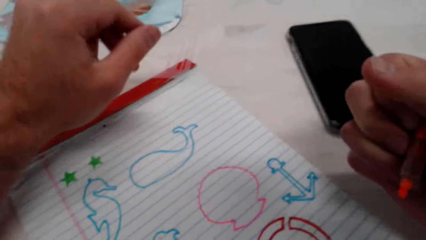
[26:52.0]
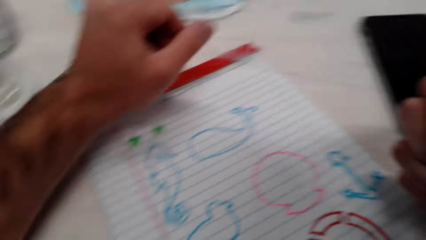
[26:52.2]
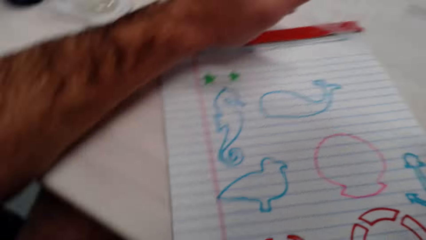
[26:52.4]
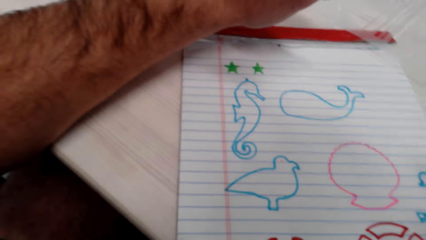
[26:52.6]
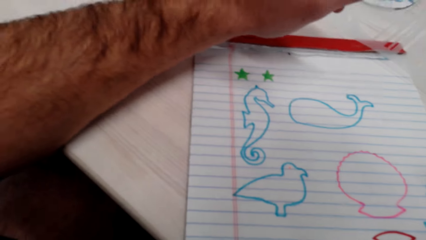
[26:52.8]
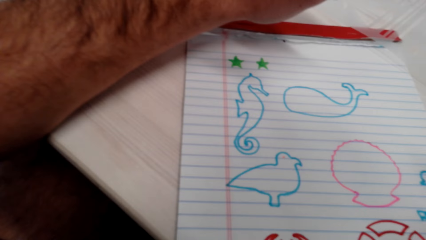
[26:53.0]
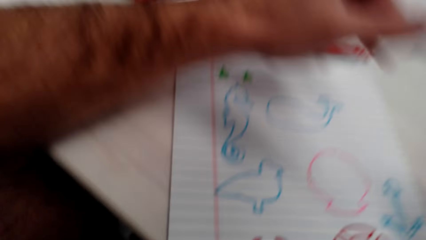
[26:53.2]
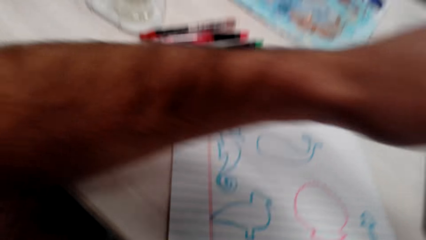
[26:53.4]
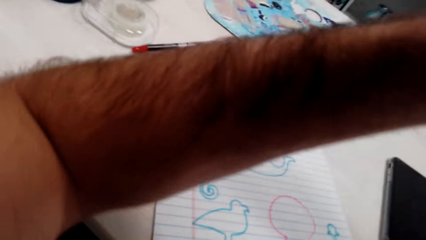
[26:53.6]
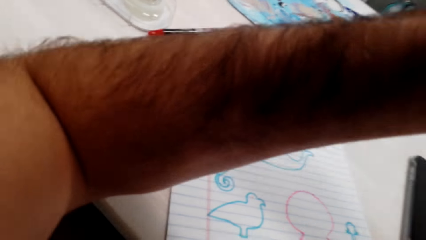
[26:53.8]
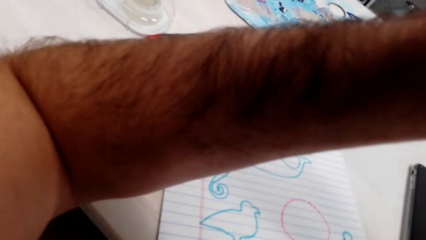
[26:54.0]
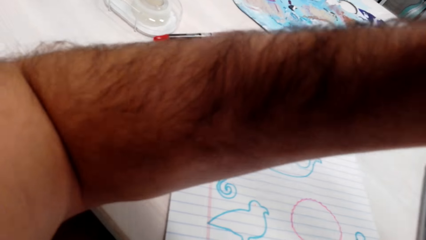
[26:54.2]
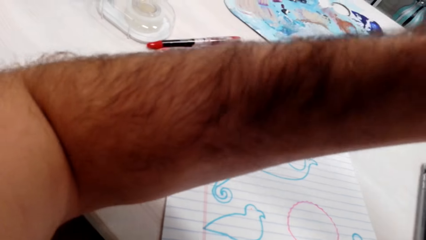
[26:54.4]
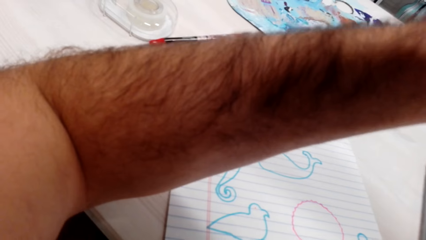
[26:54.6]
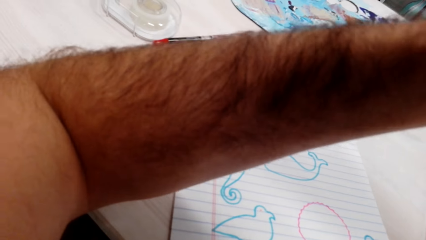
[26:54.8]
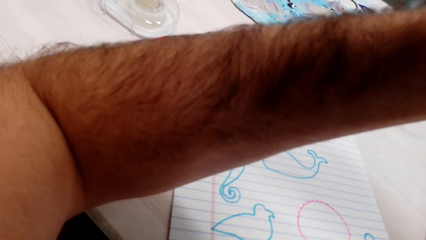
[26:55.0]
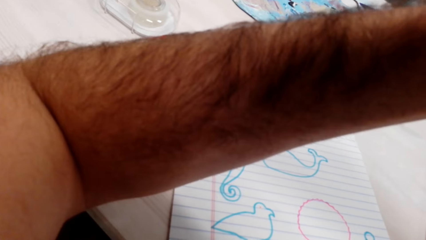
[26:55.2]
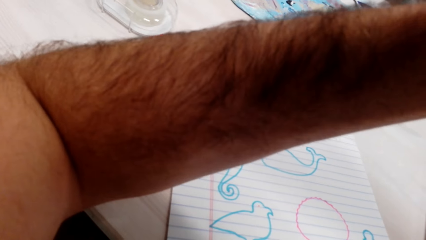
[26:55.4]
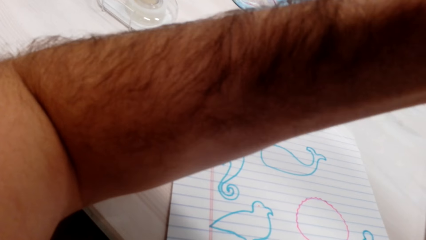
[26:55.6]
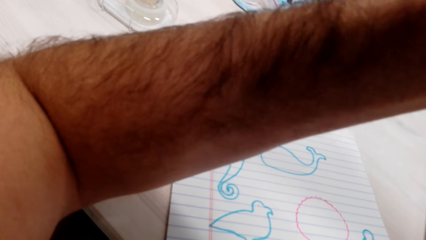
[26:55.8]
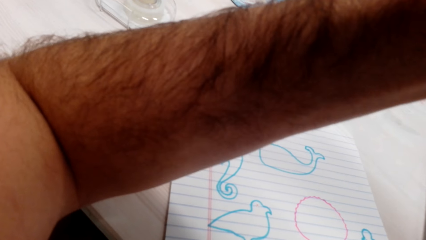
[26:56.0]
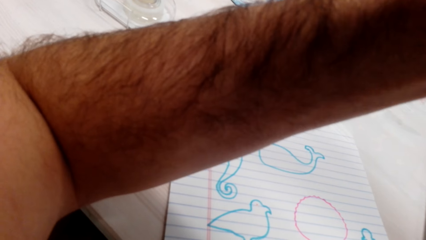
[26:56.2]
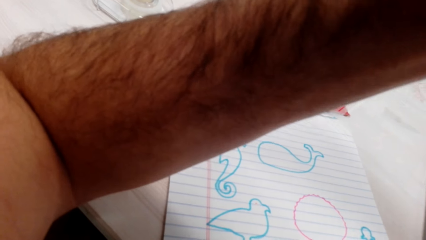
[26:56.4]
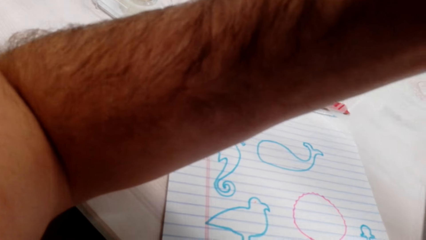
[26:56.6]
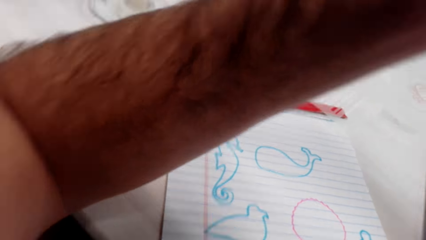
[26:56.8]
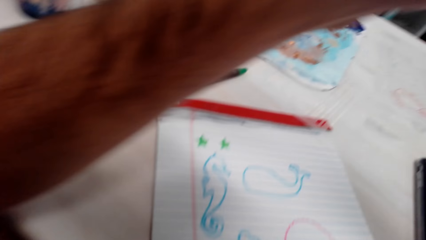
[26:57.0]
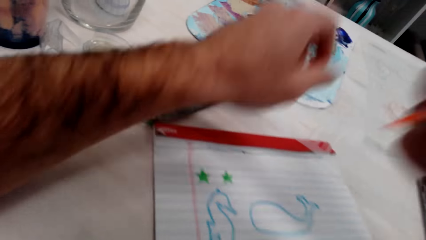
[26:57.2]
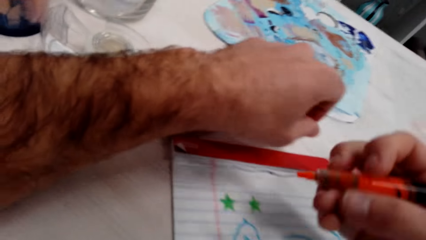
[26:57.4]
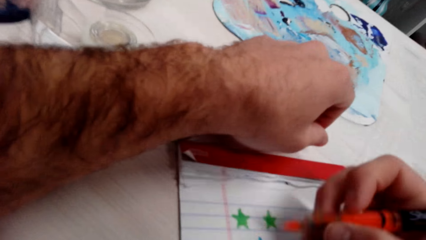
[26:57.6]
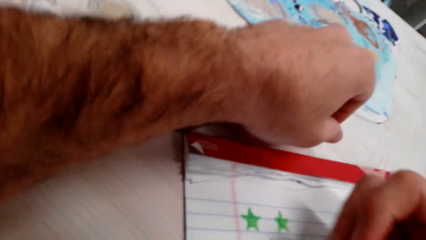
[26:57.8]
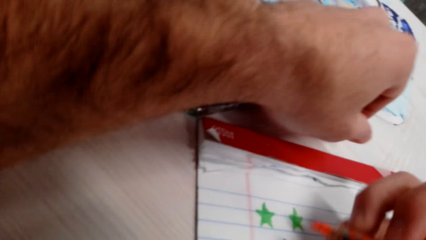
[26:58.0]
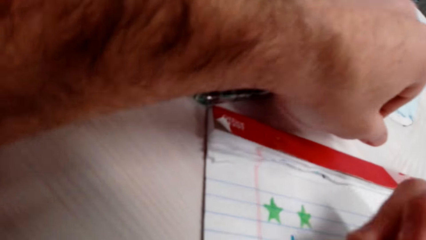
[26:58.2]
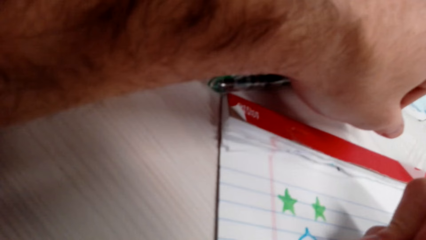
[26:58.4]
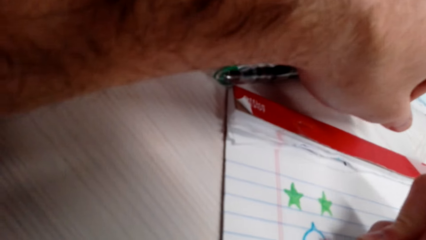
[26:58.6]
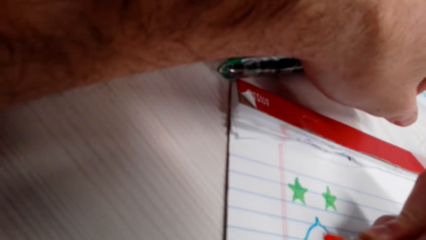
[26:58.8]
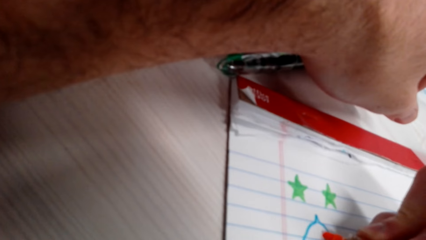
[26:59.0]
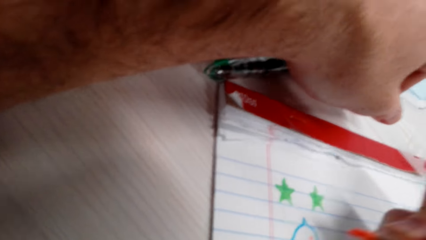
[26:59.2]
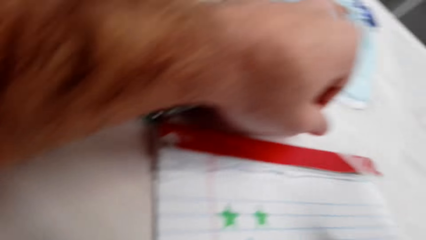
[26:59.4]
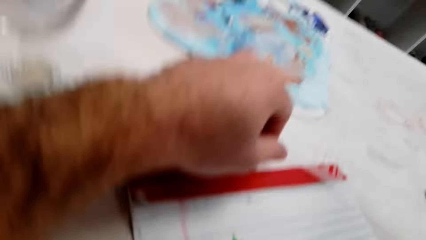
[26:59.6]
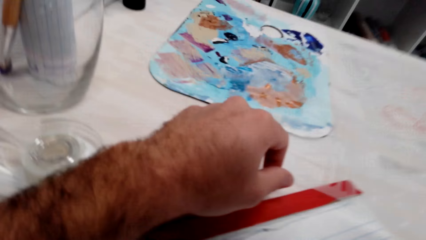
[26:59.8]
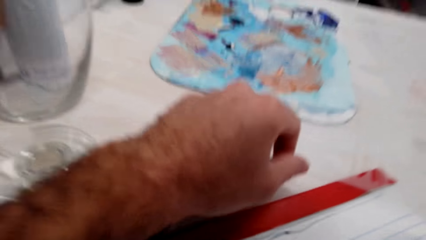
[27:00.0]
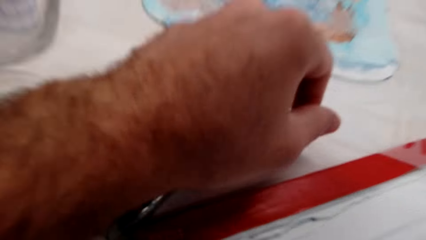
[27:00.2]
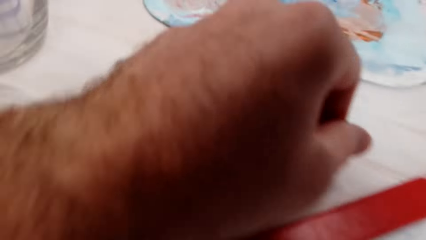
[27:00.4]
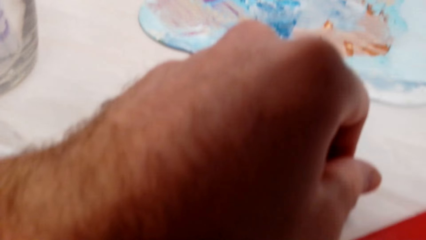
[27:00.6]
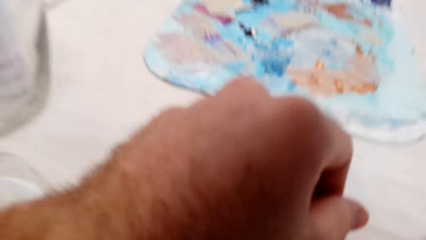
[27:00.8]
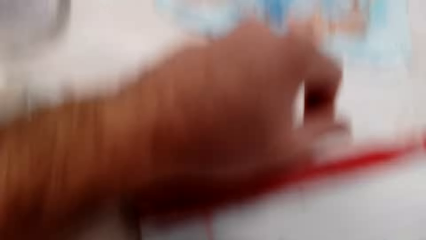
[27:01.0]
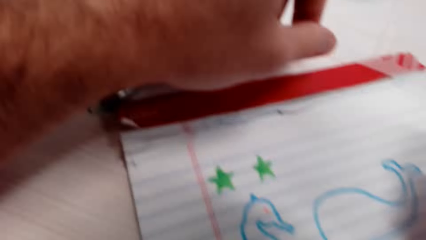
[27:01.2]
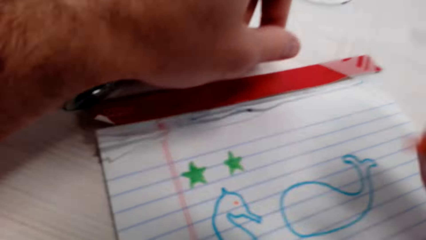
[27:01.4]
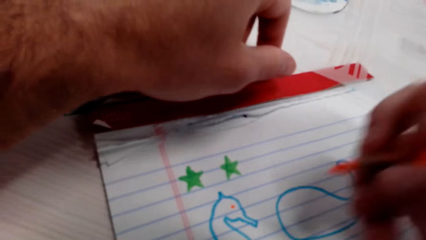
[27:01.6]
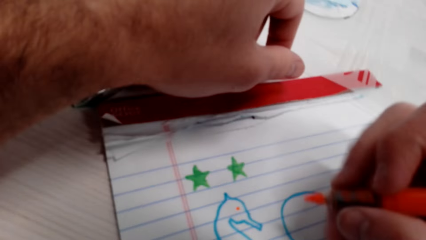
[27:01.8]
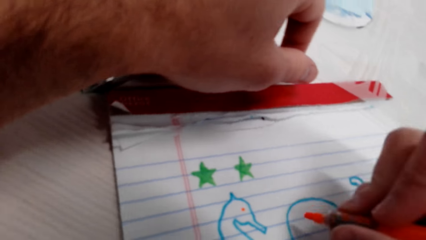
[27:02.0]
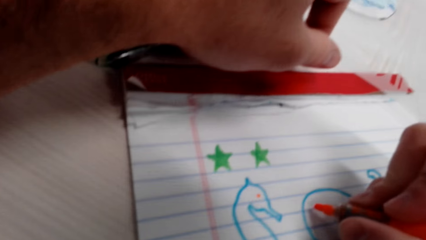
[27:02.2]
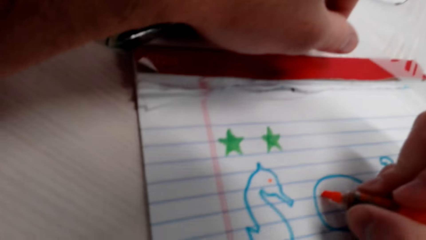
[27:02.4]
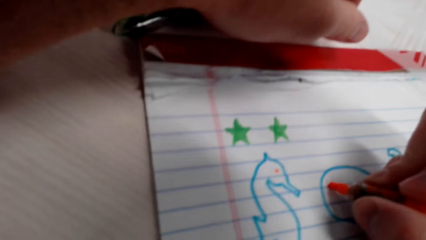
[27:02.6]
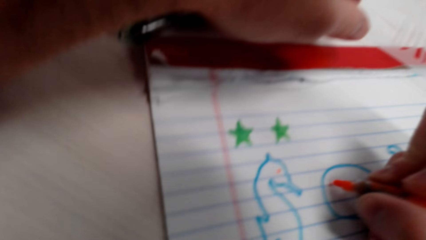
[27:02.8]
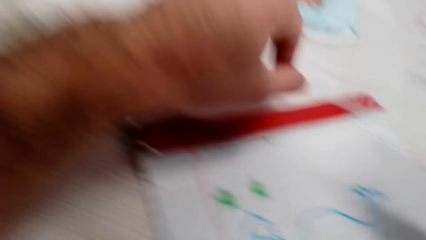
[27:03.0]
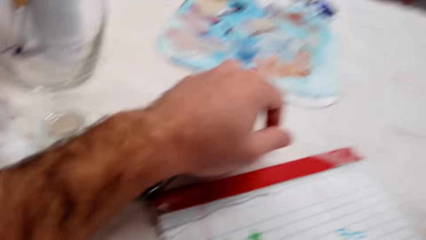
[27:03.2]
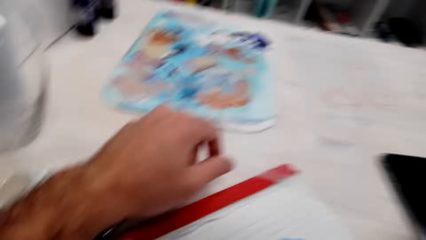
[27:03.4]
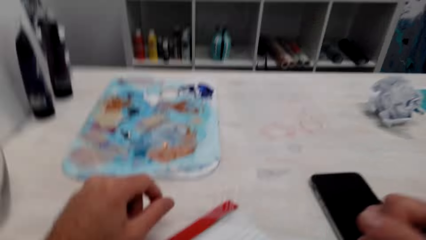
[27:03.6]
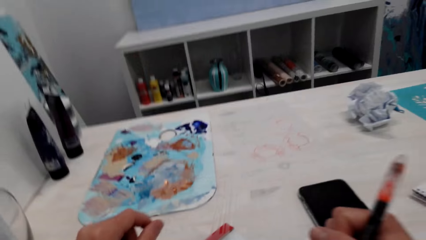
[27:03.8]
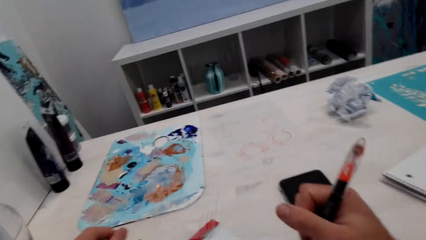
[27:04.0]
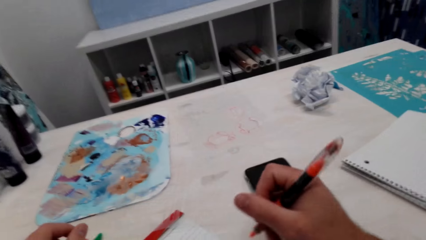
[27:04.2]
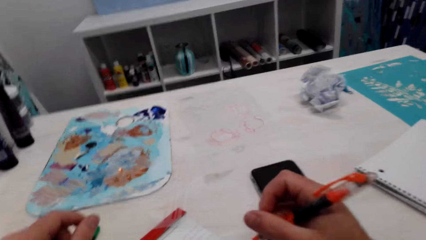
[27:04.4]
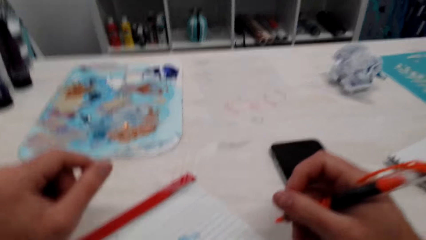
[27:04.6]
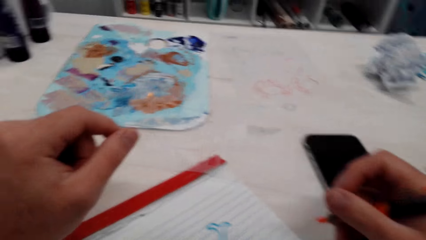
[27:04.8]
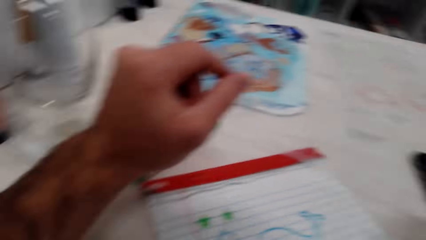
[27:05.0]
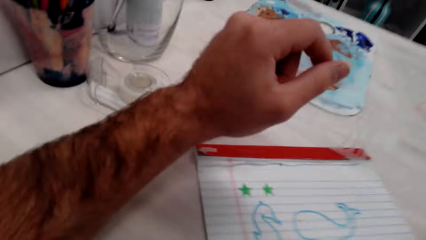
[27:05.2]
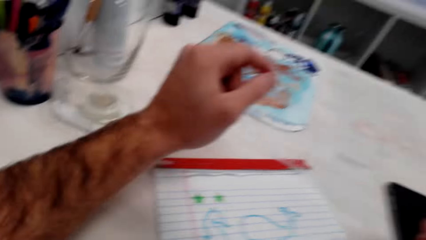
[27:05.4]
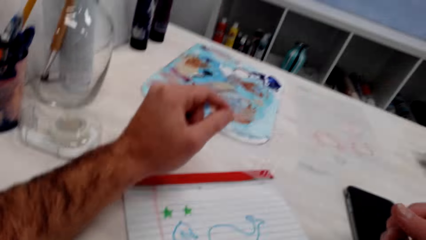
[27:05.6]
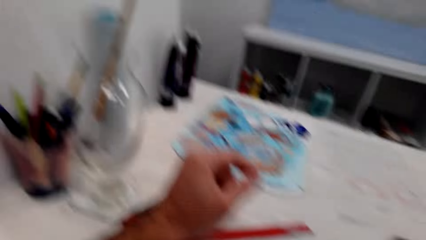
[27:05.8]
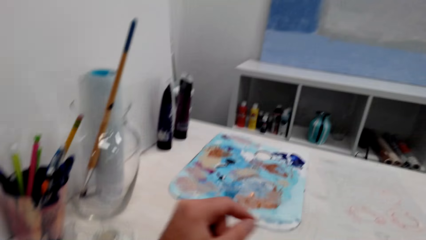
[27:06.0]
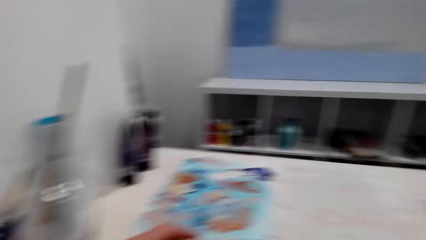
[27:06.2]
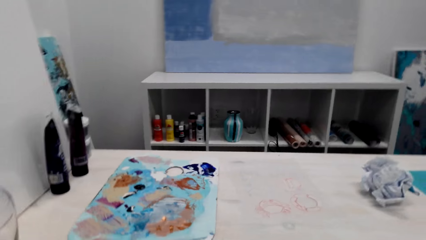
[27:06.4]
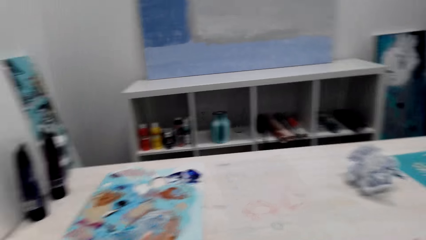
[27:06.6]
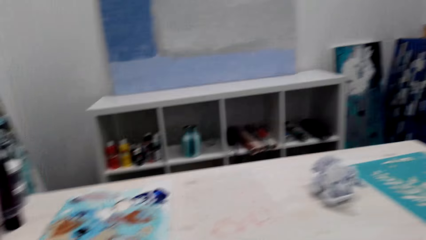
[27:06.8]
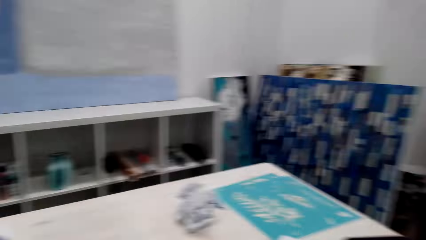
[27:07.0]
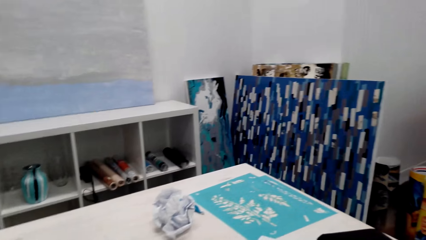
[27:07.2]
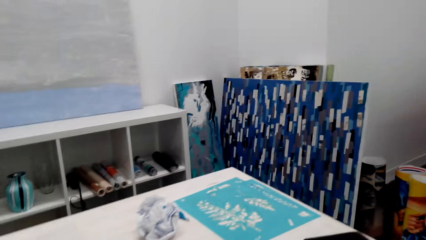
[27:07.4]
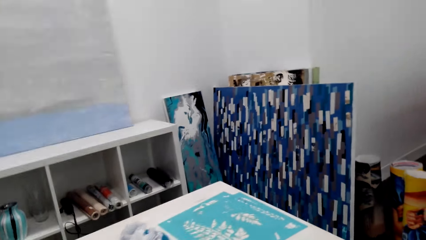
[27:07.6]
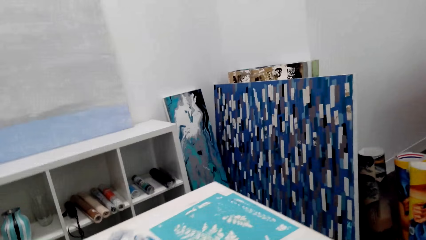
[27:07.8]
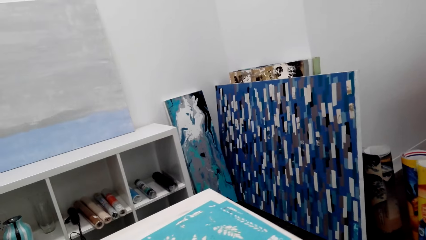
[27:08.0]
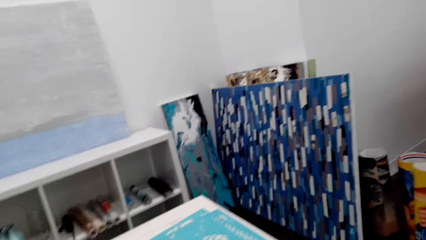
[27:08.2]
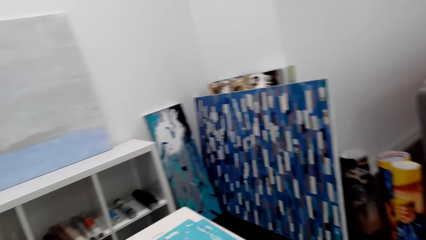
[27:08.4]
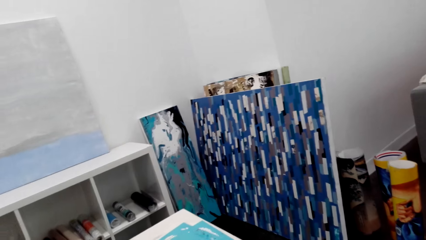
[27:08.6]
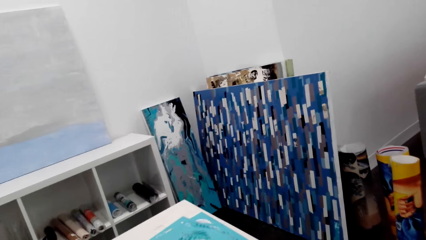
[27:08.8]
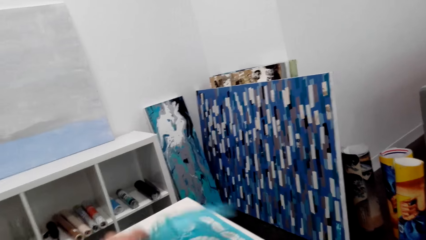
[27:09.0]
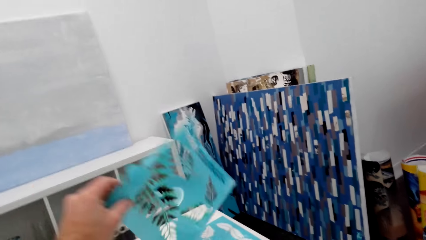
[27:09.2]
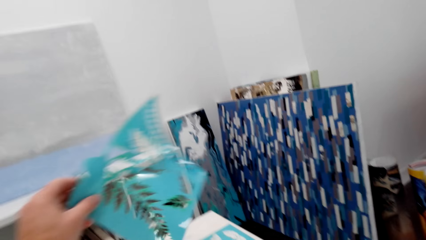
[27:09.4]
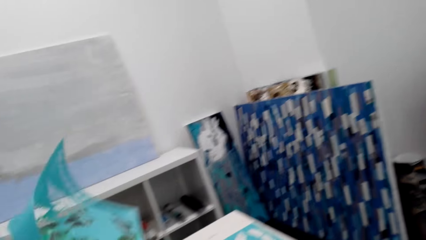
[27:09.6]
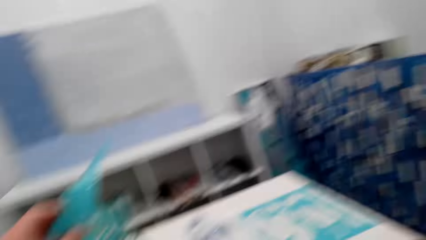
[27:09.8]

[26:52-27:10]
The camera wearer draws on the paper. They lift up another tracing paper.
